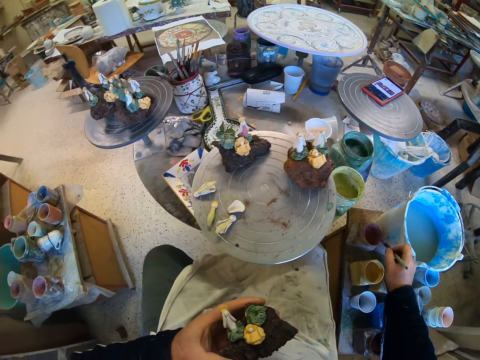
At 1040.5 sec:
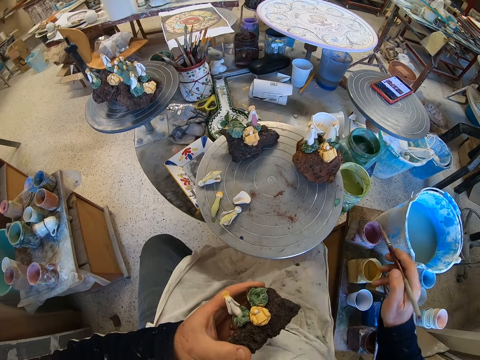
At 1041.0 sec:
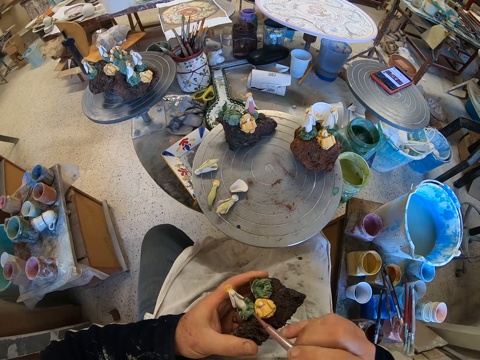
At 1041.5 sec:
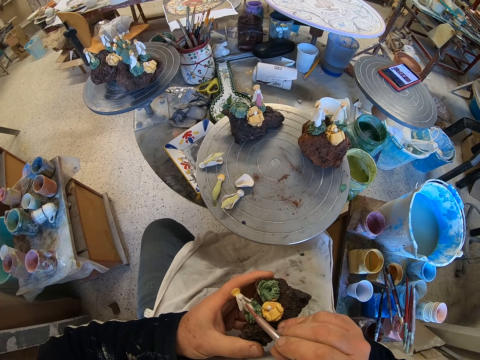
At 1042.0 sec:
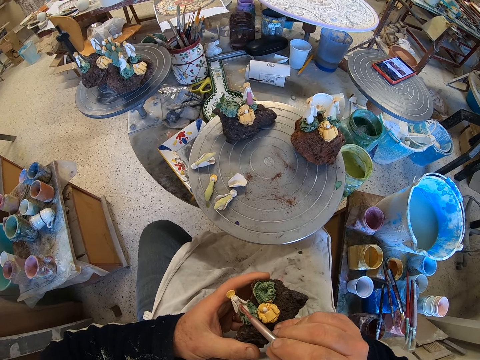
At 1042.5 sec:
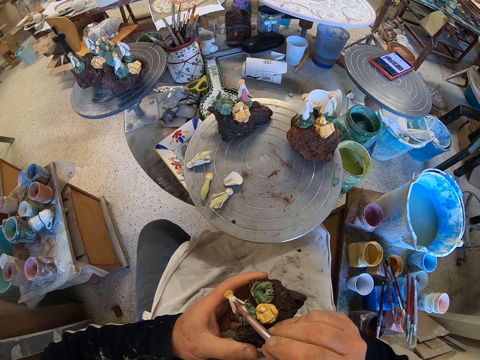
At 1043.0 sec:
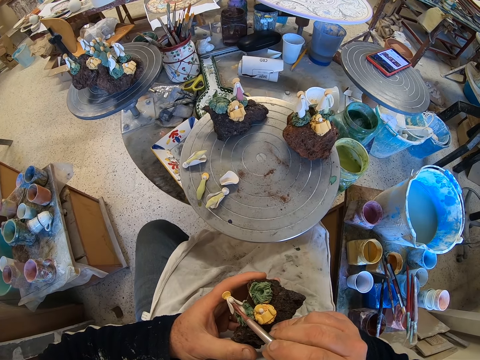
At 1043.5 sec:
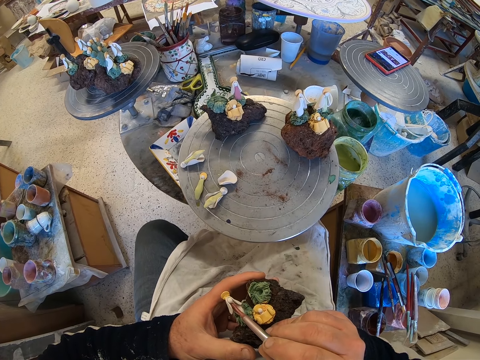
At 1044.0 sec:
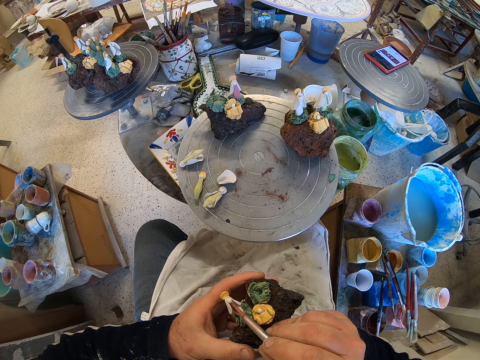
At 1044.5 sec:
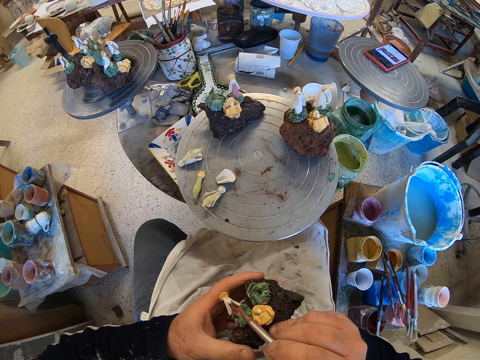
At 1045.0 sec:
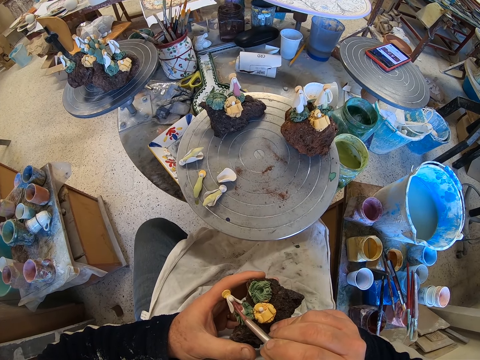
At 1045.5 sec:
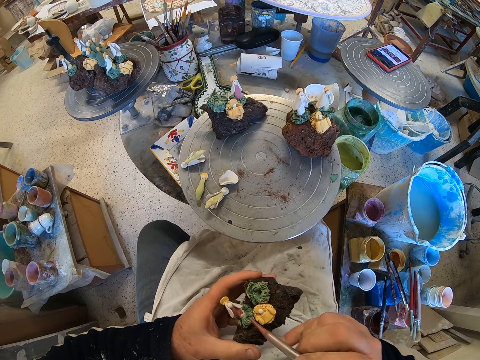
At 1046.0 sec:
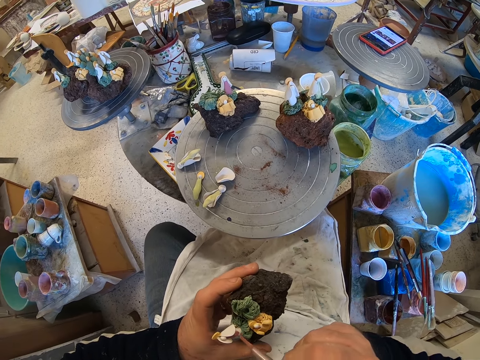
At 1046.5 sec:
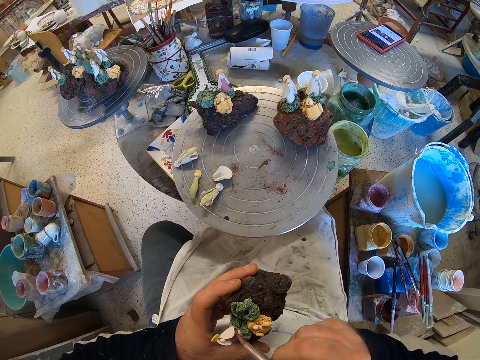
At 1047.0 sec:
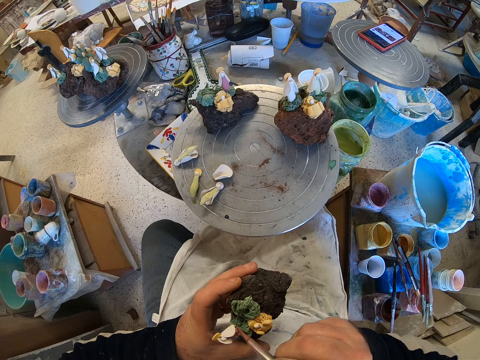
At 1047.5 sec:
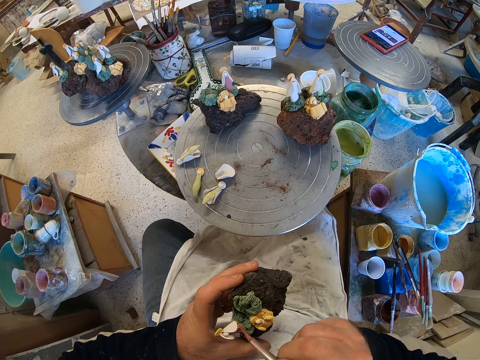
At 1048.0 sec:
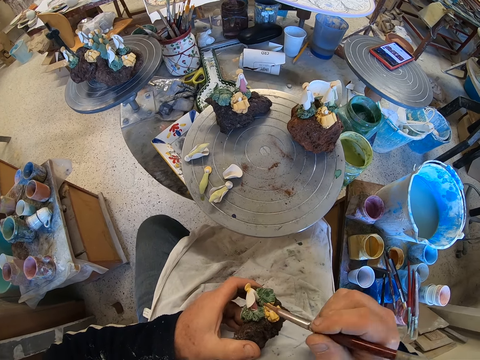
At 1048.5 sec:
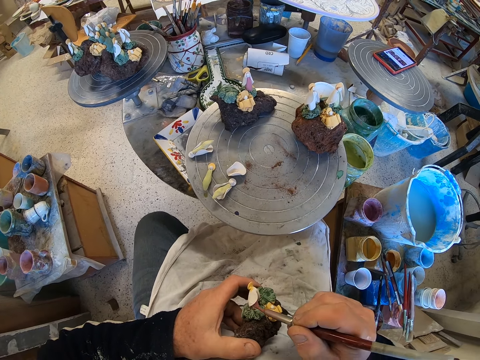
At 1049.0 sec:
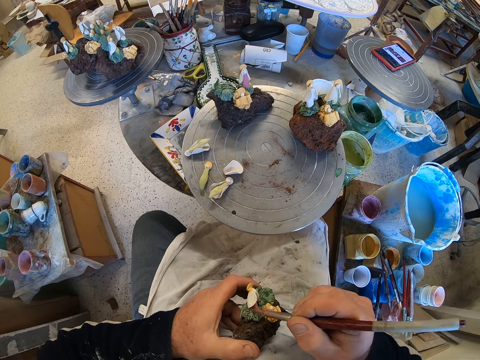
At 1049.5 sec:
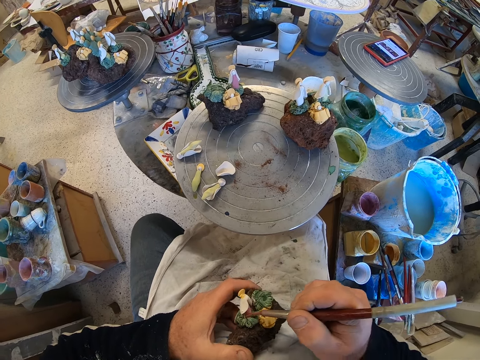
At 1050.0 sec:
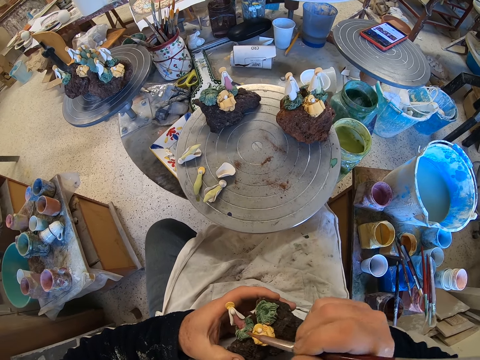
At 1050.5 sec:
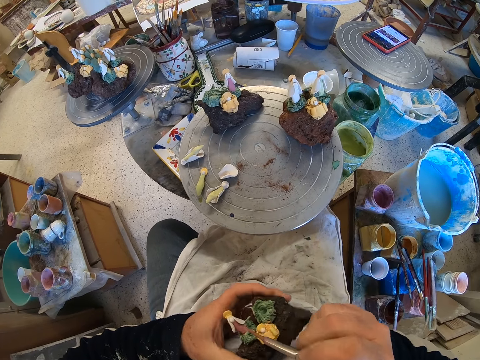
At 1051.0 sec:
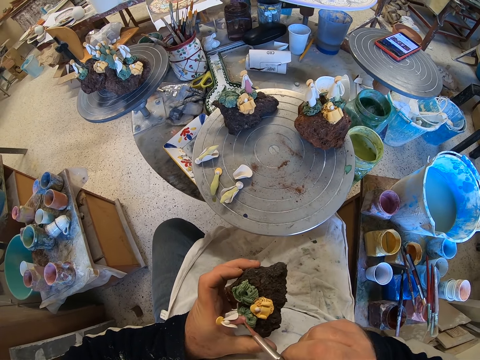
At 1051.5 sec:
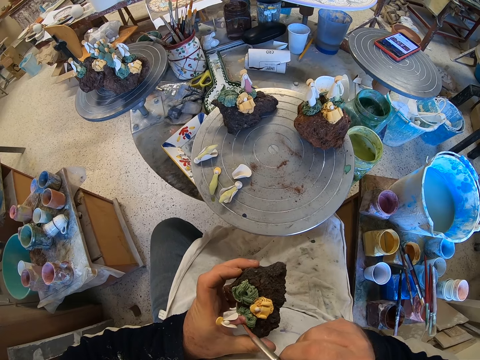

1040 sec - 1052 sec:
The camera wearer scoops paint from a paint can with a paint brush. He paints a craft model with the paint brush. He adjusts the craft model on his hands. He paints the craft model with the paint brush.

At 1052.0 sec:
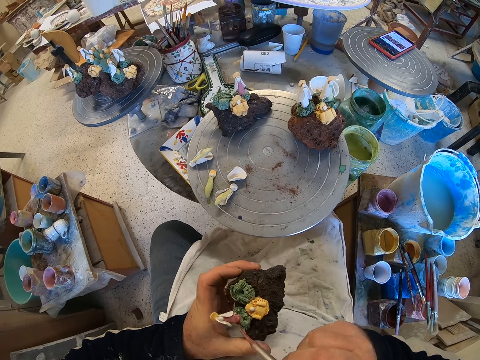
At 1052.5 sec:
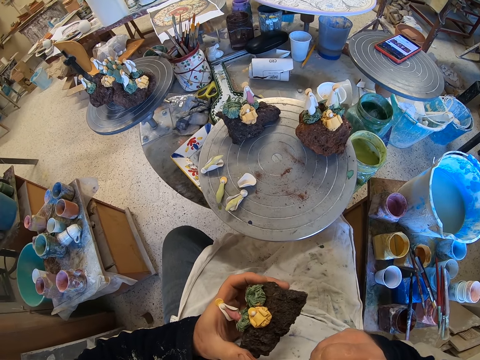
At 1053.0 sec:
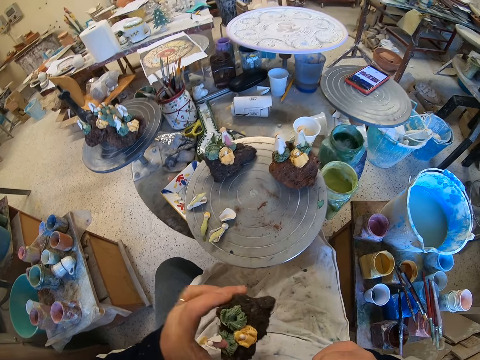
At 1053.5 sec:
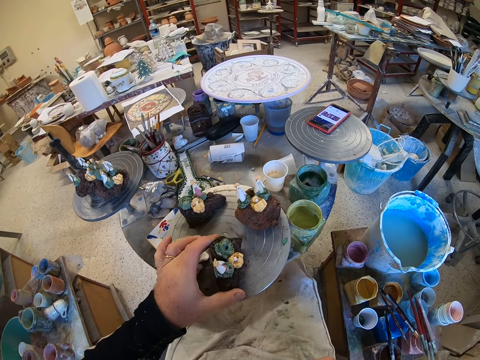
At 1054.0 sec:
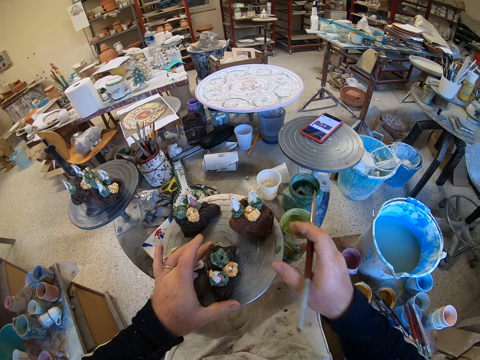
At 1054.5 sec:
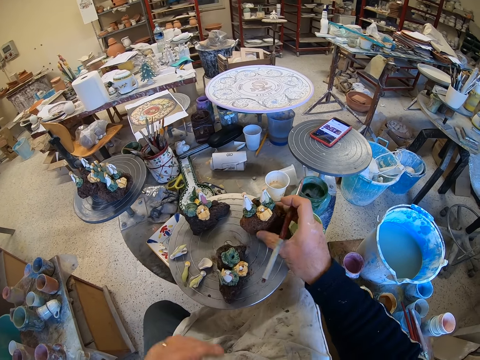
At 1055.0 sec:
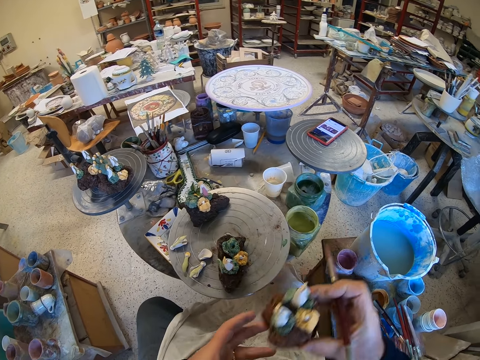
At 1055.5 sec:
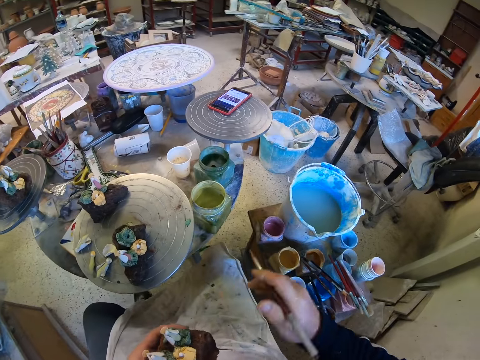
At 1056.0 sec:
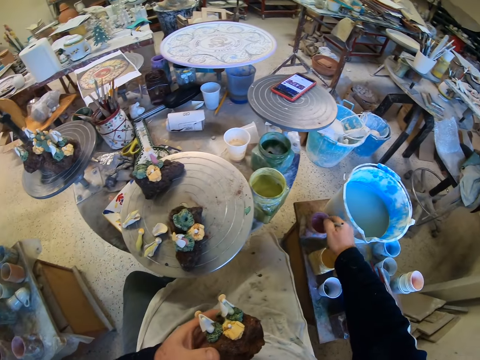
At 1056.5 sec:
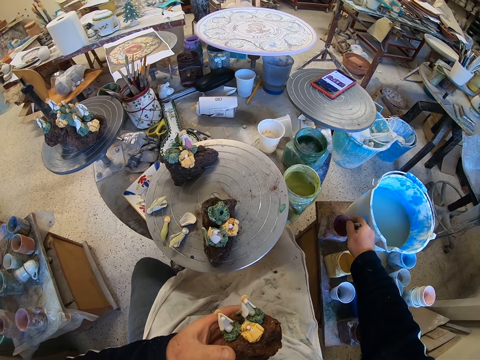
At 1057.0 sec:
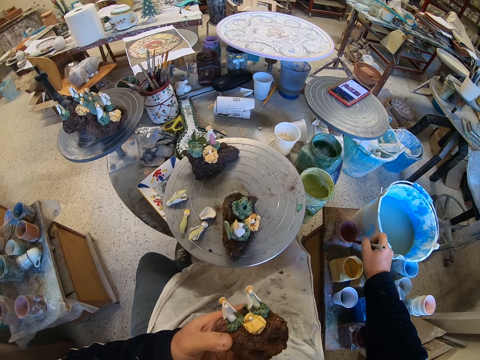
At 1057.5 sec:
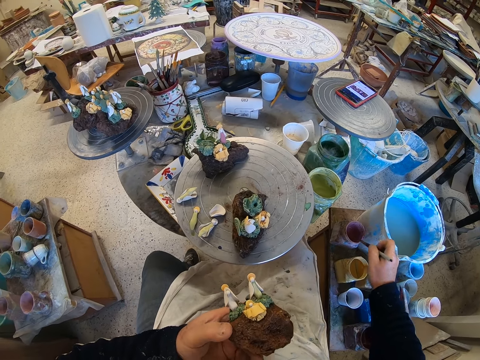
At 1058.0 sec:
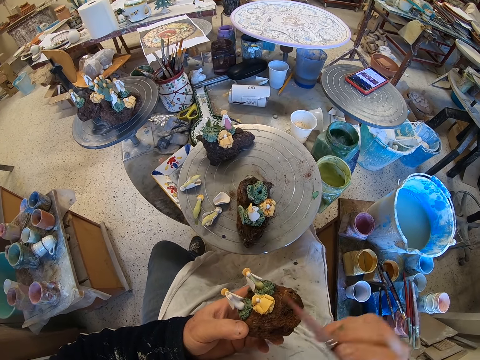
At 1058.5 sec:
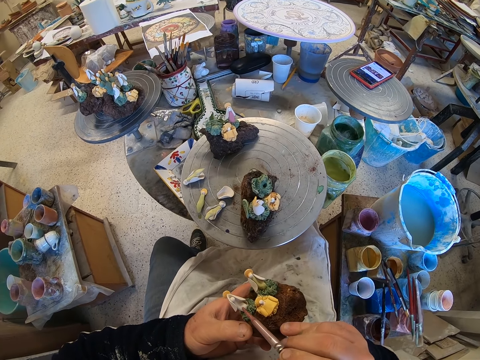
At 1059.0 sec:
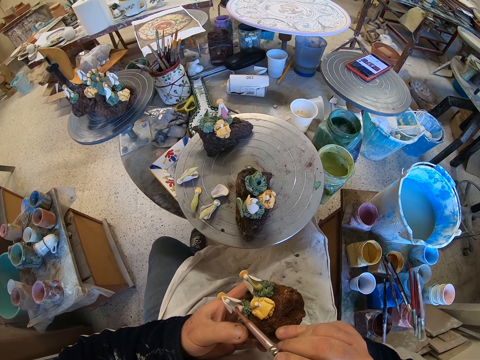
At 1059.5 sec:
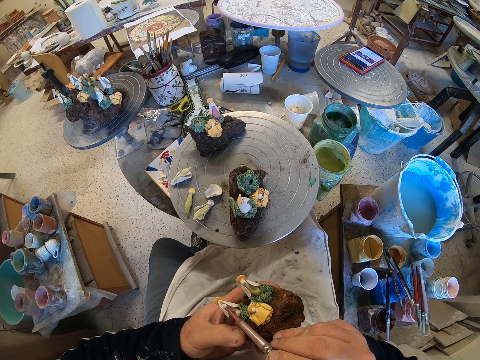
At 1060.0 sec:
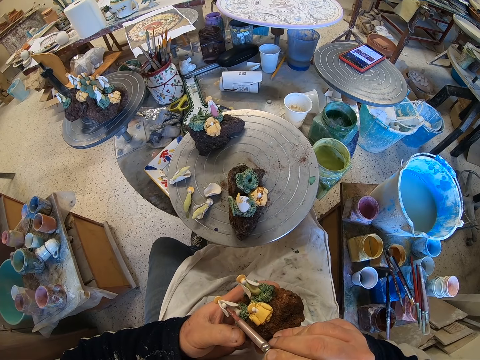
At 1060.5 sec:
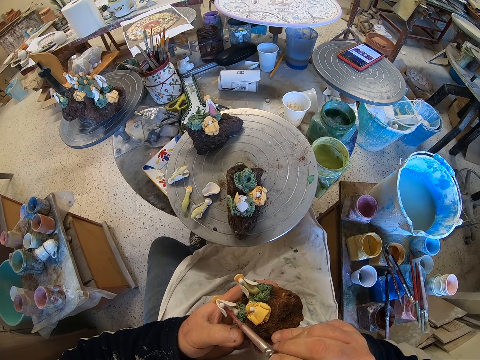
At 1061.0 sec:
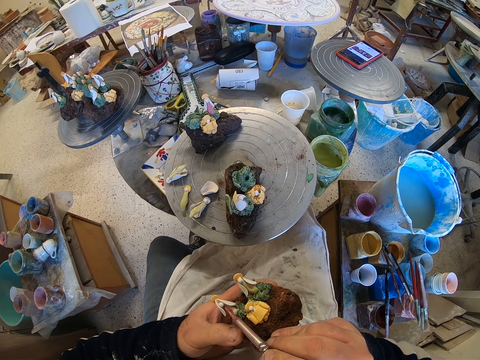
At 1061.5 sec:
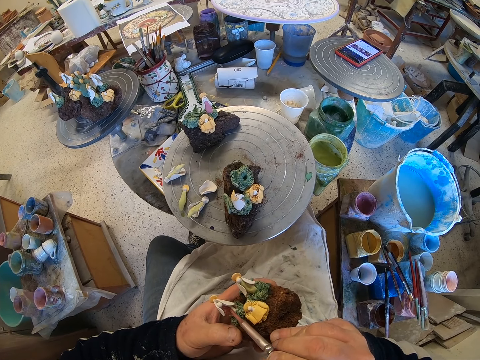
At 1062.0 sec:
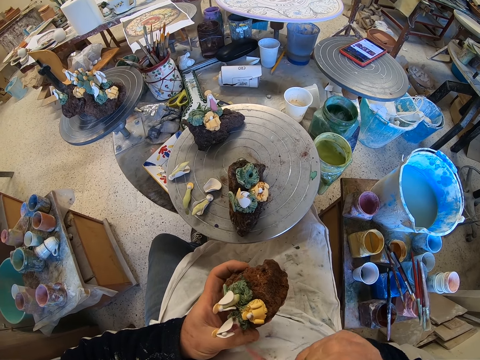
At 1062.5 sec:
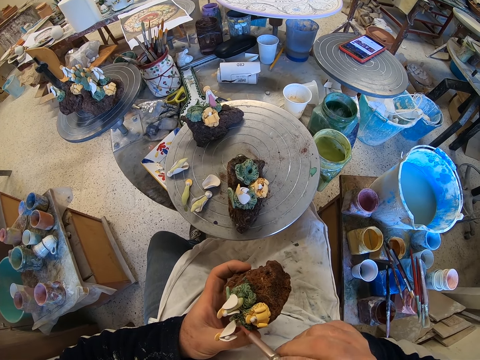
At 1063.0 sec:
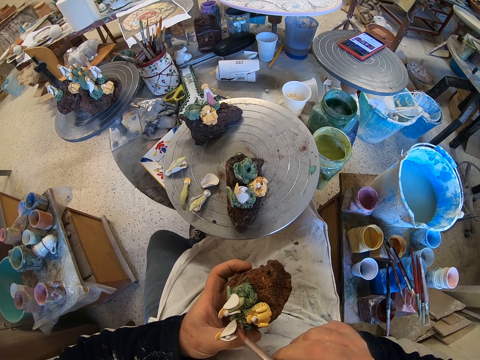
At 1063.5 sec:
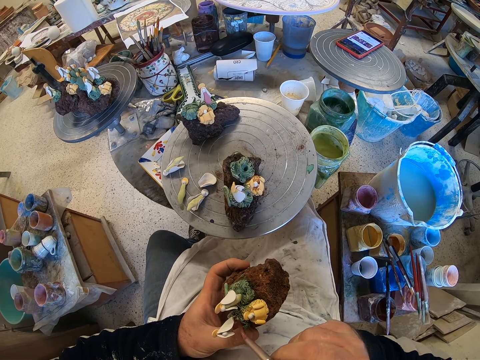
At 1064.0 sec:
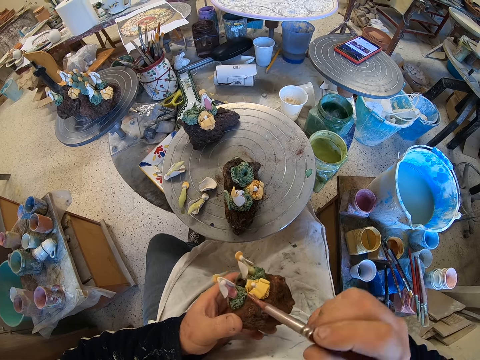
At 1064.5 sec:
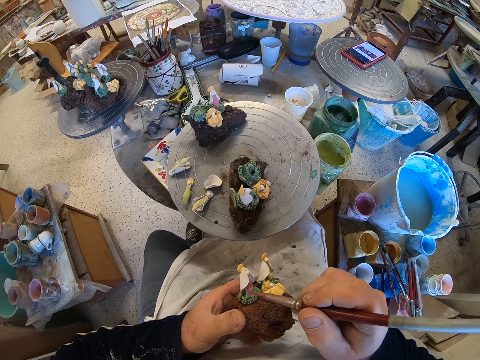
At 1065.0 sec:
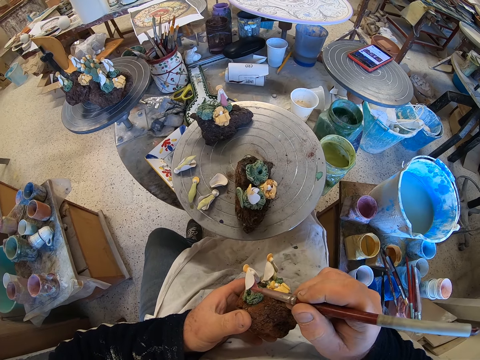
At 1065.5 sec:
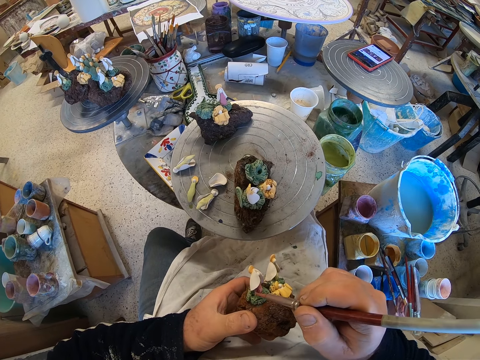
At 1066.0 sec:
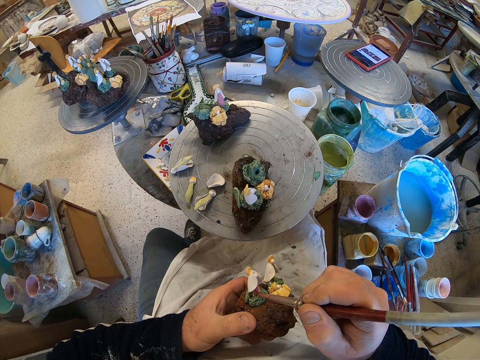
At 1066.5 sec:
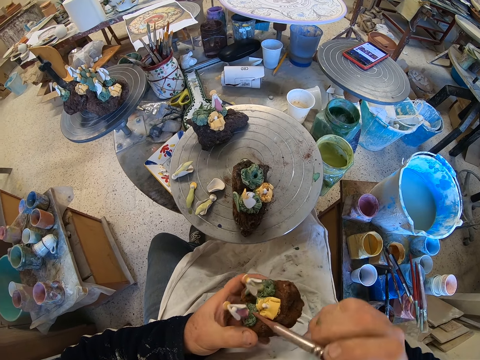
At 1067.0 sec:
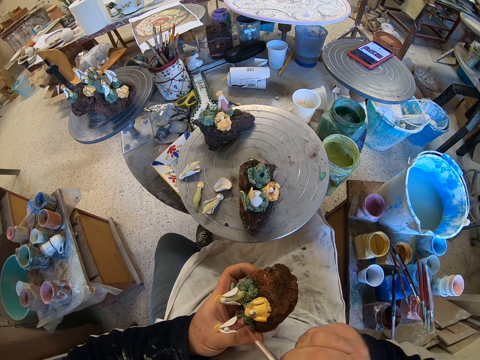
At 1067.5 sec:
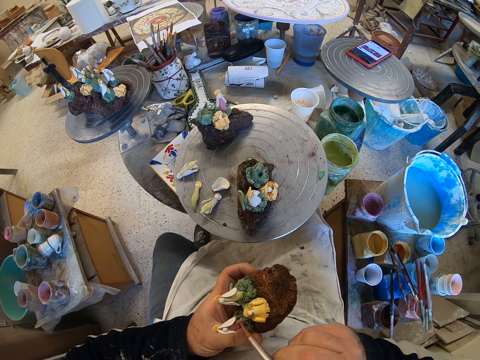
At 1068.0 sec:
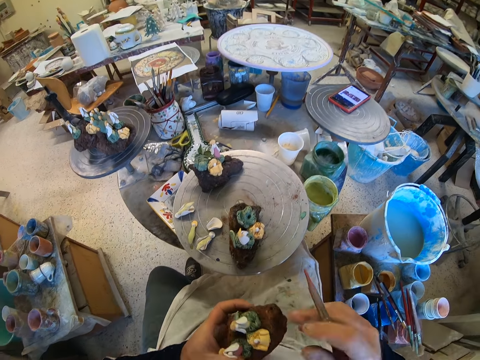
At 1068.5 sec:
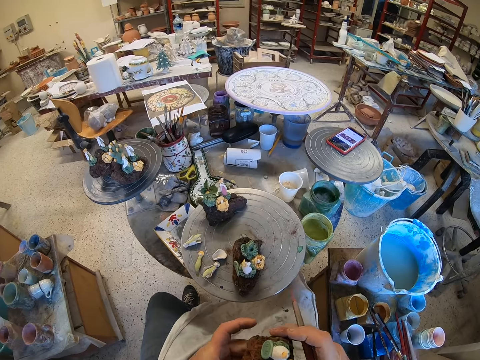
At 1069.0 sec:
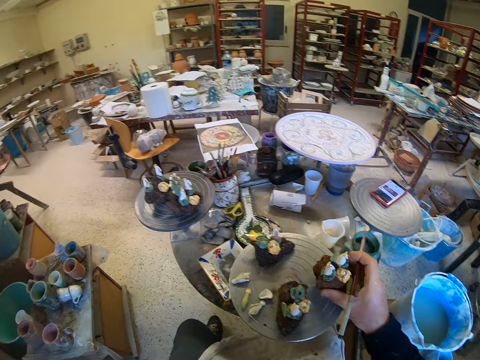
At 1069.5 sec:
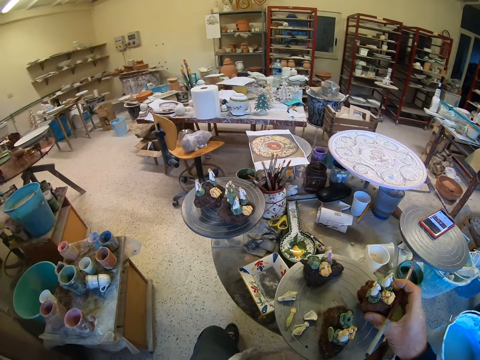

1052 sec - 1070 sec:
The camera wearer puts down a craft model on a stool. He picks up the craft model from the stool. He scoops paint from a paint can with a paint brush. He paints the craft model with the paint brush. He adjusts the craft model on his hands. He paints the craft model with the paint brush. He puts down the craft model on the stool.
